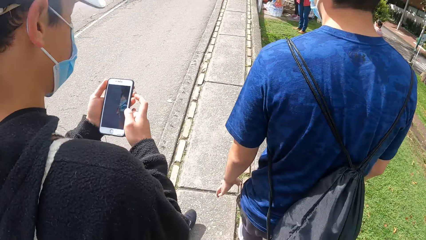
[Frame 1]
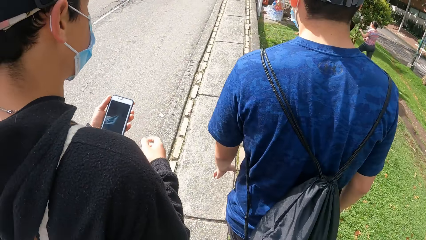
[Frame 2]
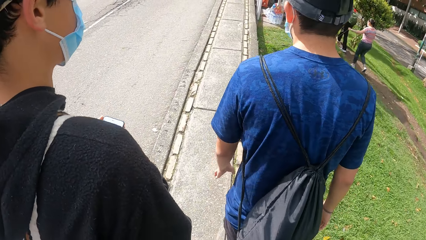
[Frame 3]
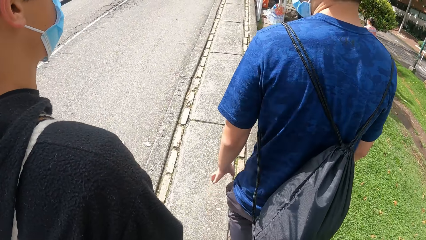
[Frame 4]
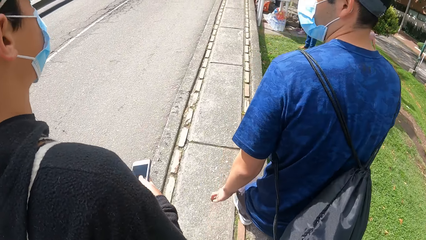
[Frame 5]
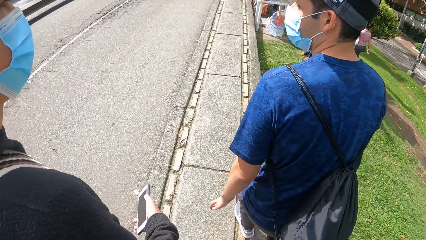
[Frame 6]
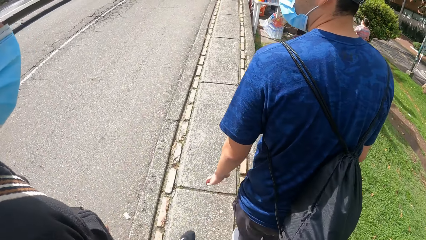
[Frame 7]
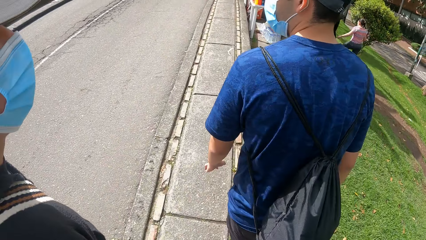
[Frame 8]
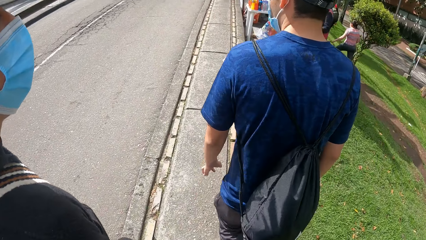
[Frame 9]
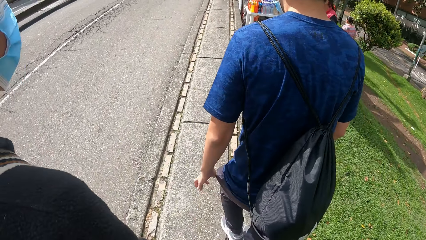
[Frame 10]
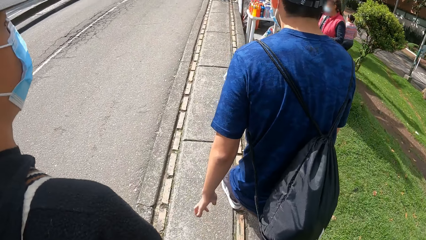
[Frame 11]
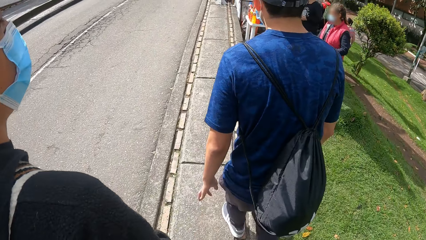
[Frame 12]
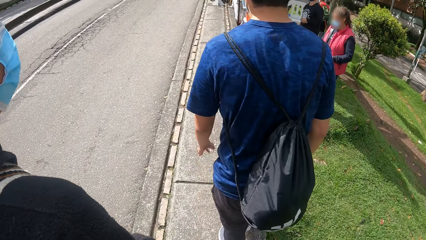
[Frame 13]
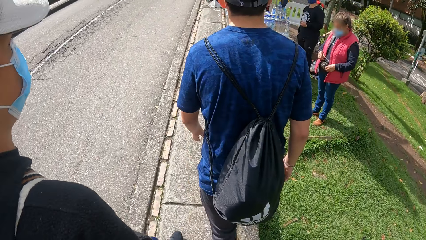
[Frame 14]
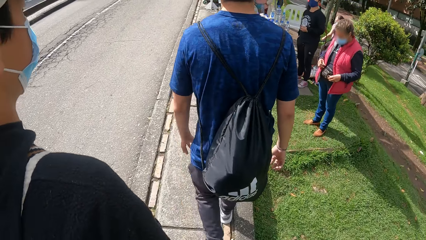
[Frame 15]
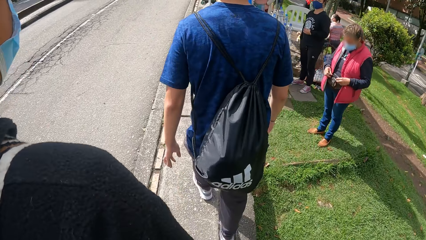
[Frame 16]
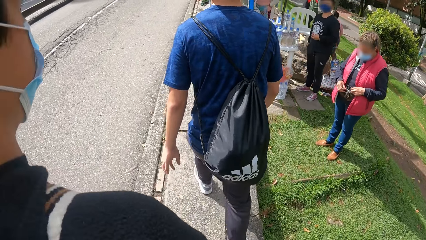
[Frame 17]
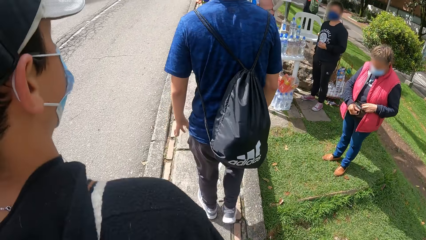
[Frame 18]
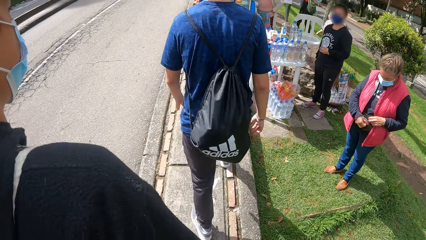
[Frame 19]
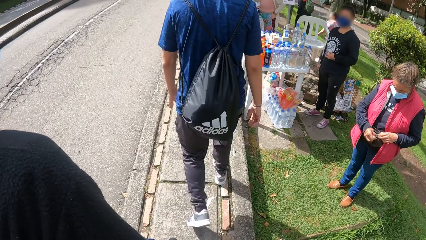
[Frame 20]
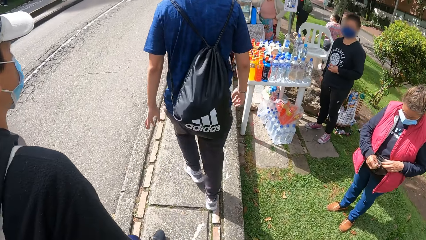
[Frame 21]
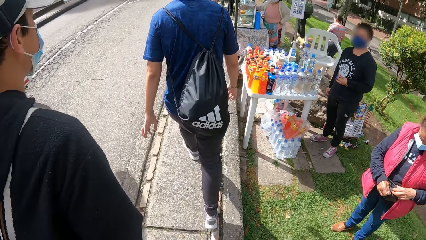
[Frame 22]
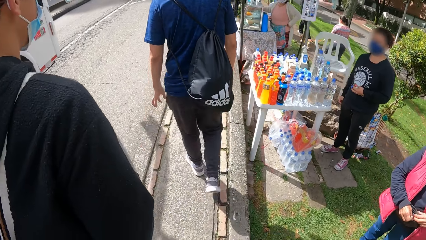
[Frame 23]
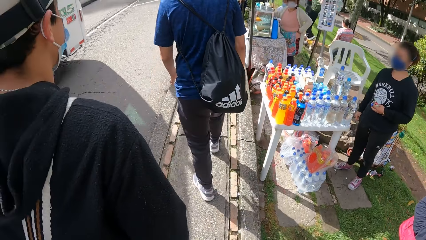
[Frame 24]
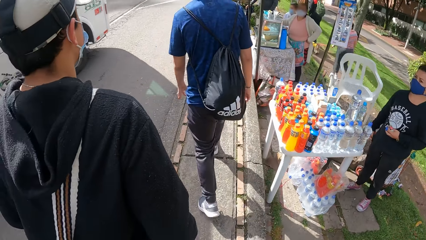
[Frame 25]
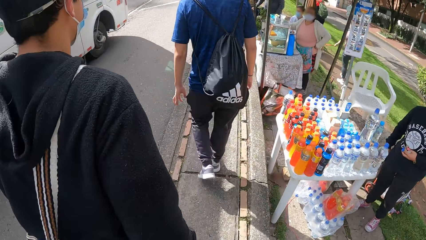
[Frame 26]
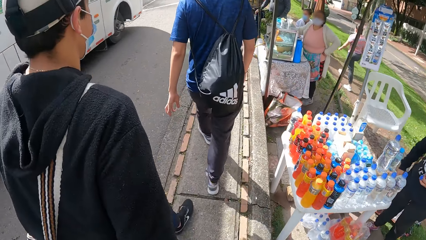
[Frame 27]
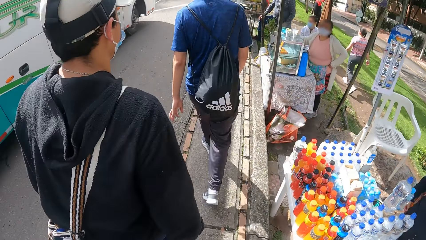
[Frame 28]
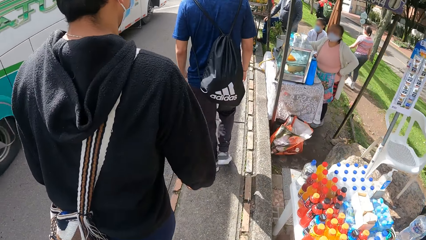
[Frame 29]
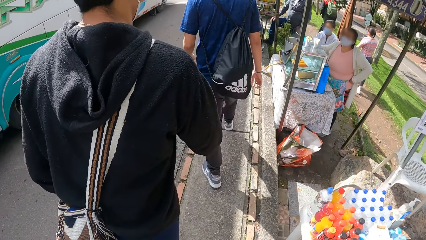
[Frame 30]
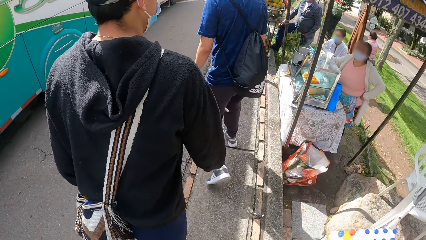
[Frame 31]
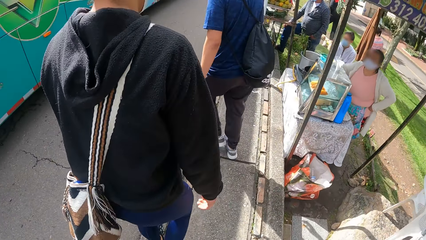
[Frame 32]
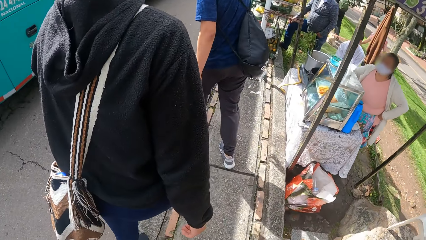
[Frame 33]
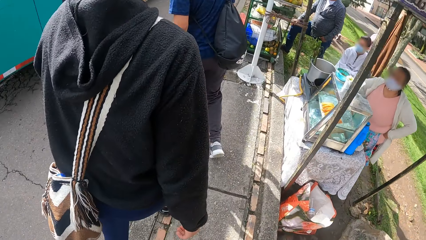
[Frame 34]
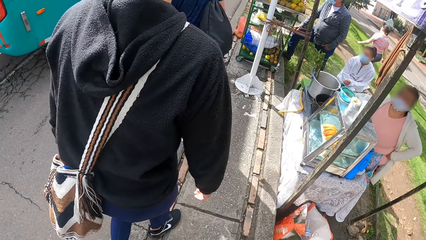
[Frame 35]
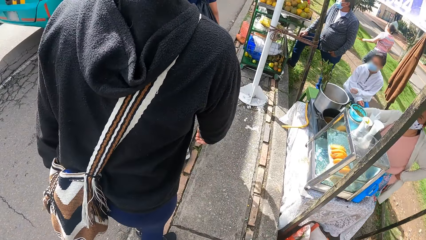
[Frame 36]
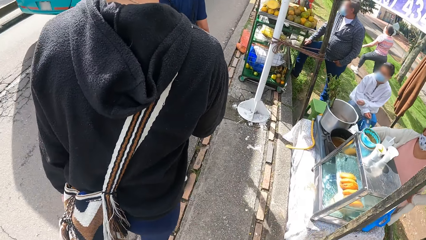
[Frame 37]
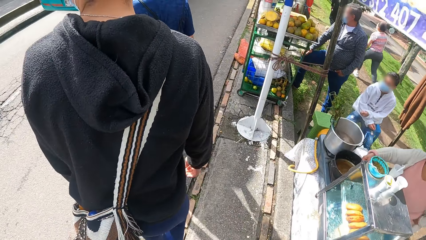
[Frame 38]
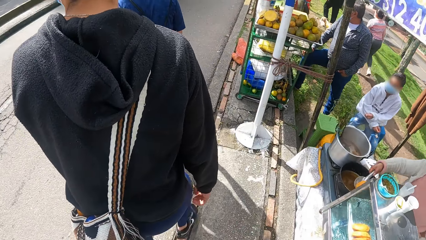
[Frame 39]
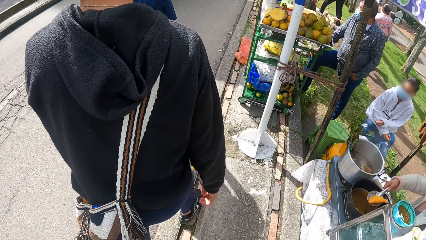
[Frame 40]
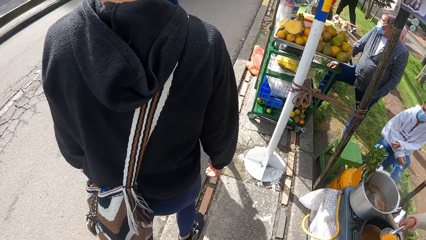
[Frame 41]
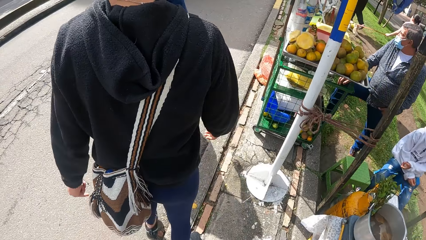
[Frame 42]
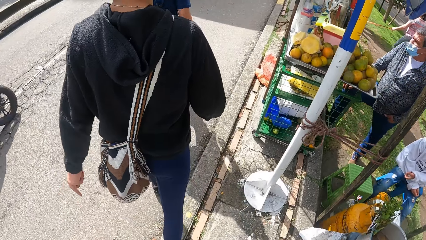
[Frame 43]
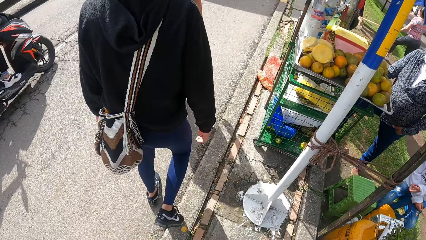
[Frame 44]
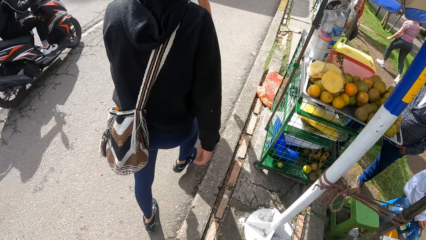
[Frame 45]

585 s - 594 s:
A person walks around. Another person walks along the road. The camera wearer walks along the road.

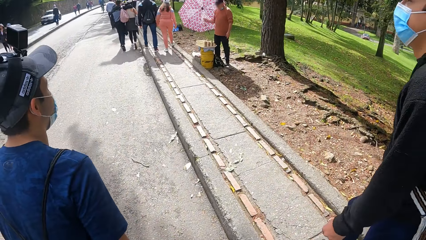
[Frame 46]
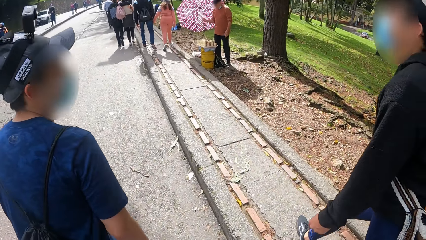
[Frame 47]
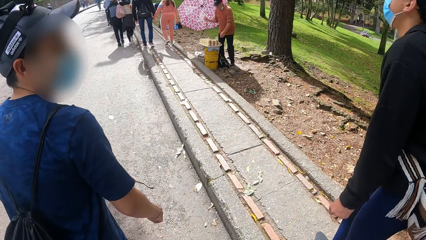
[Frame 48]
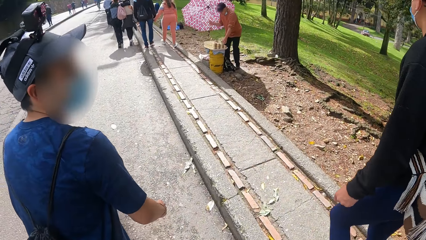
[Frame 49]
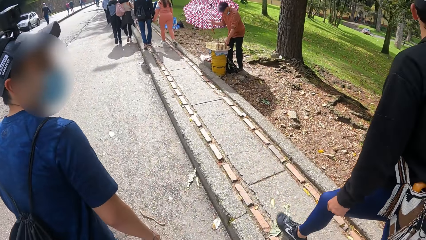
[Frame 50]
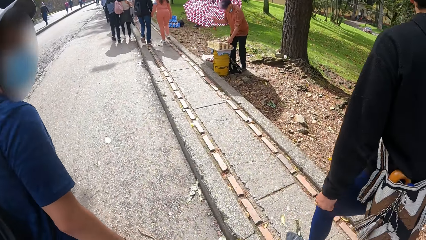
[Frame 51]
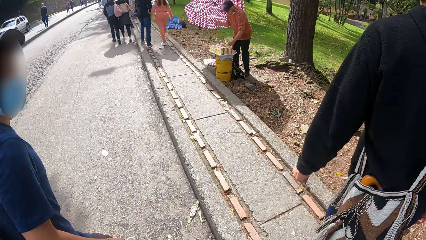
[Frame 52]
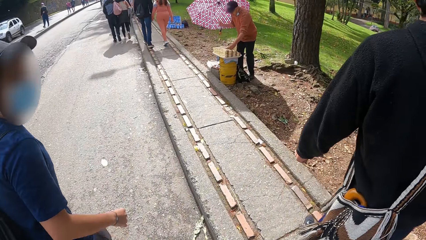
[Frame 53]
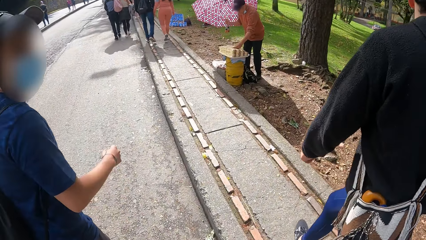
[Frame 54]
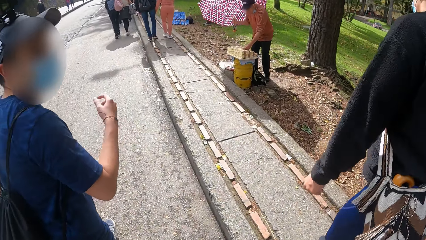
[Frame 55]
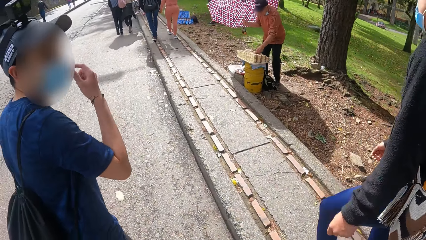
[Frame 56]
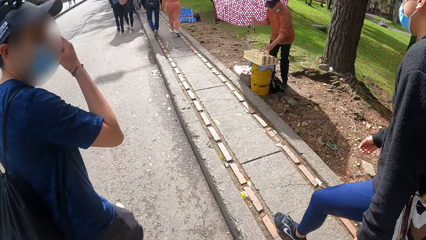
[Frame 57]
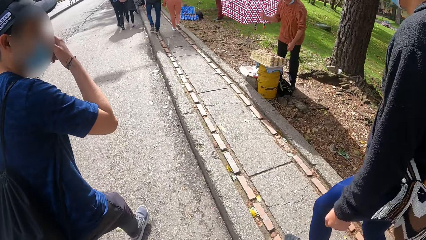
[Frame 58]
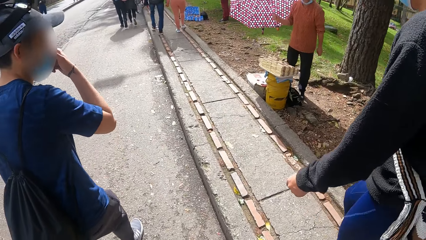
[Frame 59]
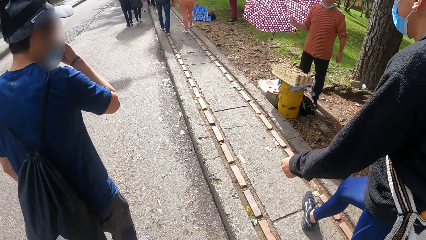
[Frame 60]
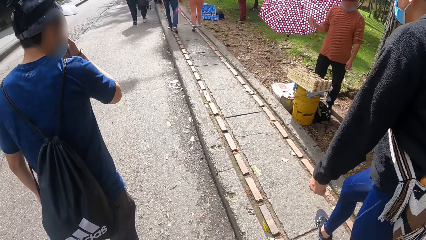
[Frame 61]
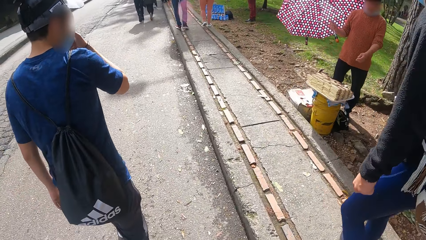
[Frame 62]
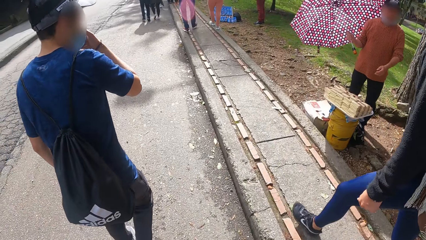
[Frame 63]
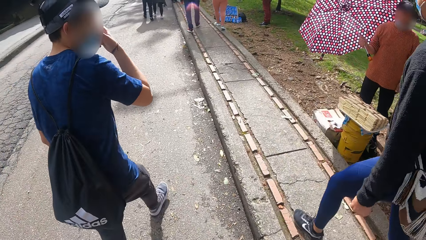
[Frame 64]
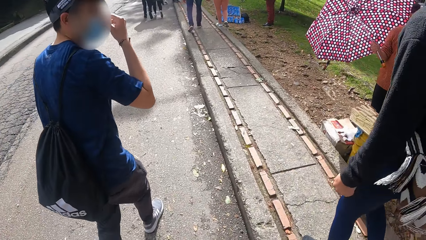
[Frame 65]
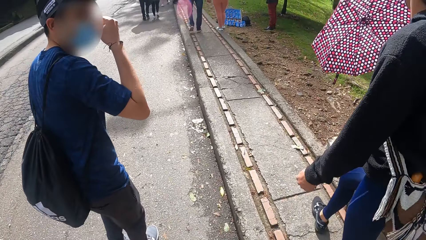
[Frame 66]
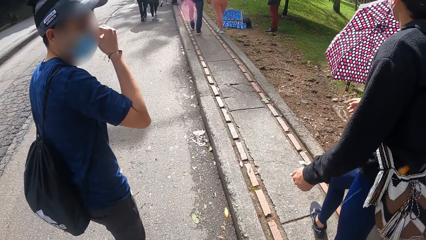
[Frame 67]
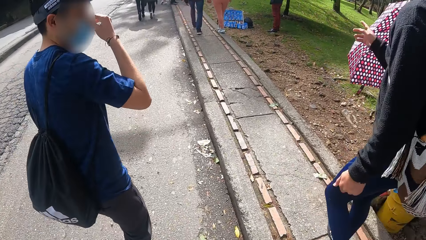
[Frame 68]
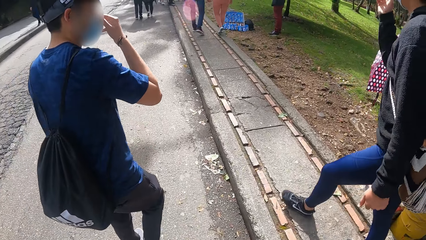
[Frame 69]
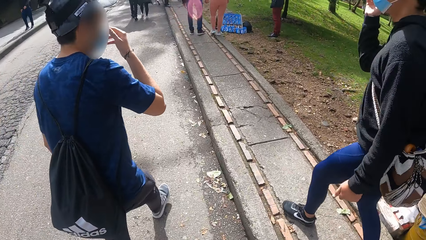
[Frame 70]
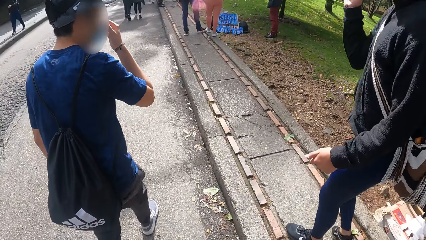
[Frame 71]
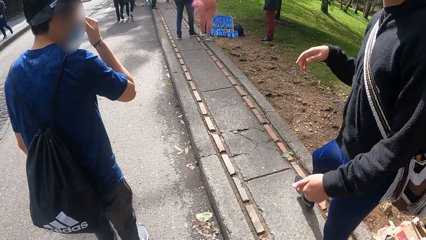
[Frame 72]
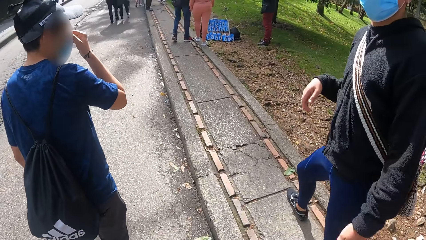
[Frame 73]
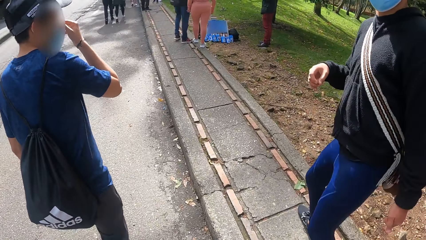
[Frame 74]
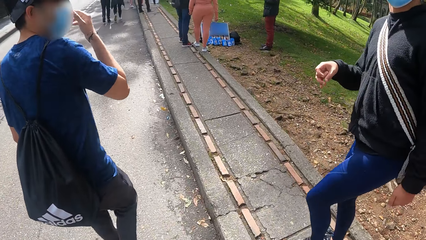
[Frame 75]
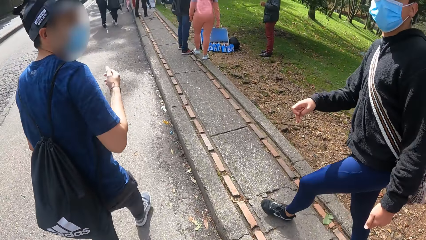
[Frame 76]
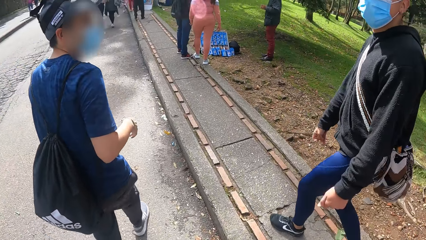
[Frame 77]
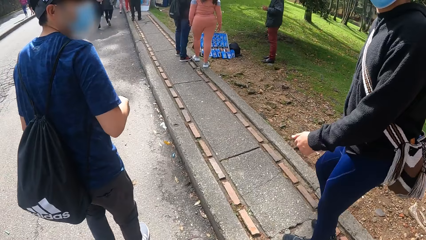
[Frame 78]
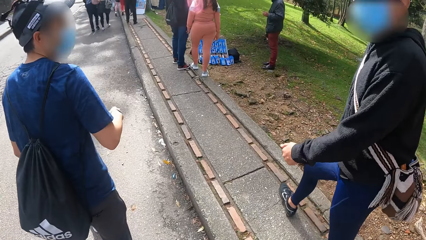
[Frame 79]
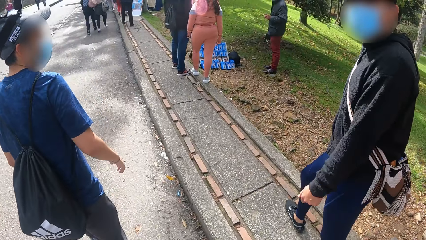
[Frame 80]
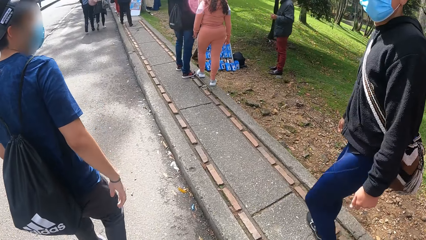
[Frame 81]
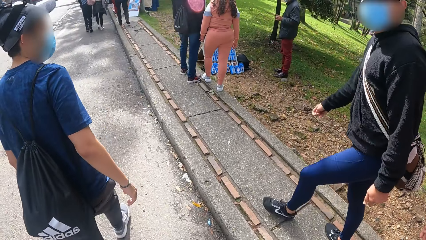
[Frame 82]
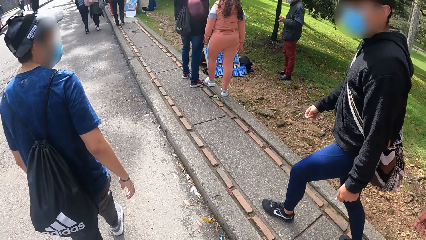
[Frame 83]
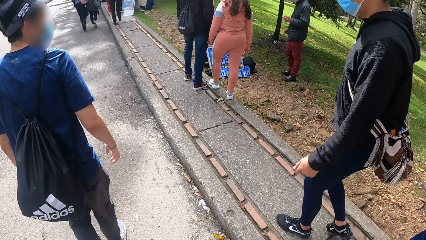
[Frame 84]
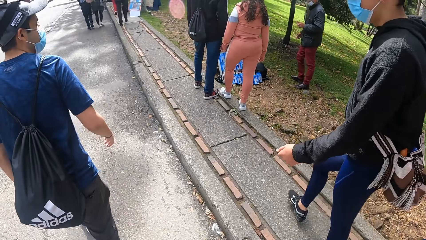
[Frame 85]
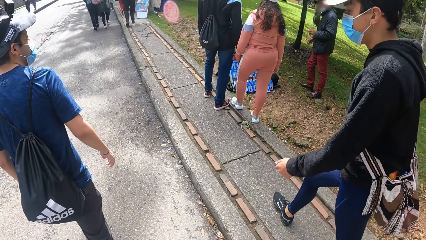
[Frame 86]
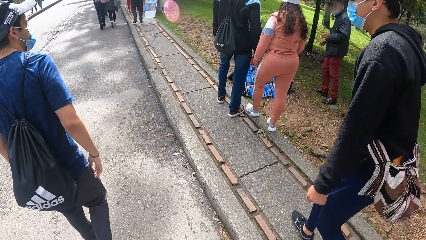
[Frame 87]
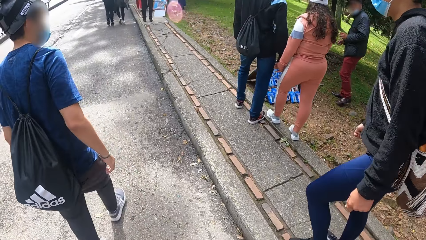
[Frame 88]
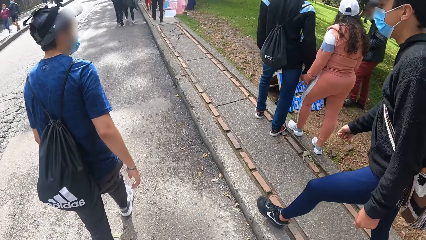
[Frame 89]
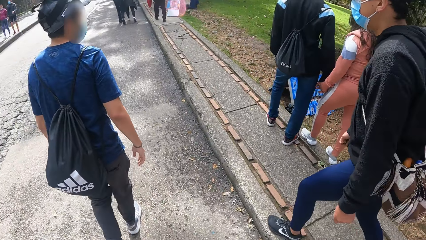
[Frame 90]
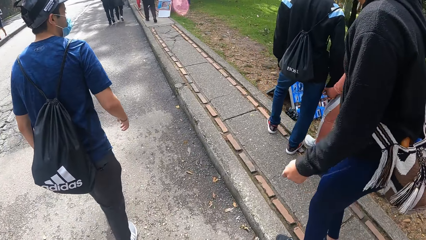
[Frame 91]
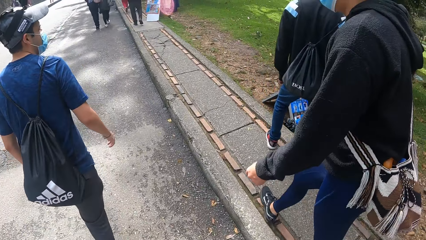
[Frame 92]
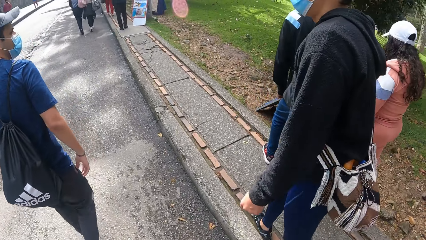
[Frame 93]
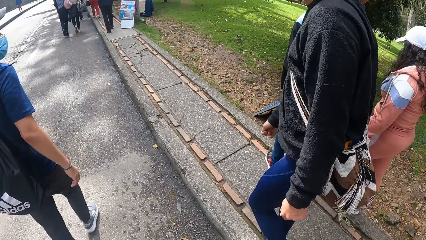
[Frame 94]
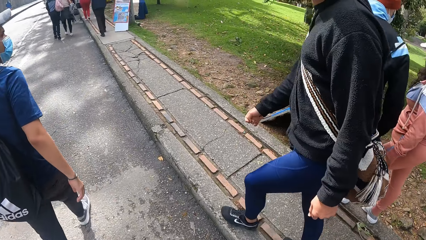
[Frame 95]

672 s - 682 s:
A man picks his nose with his right hand.
